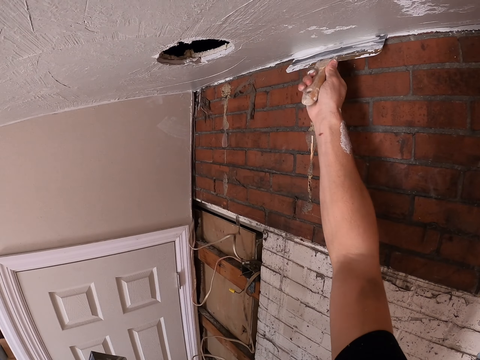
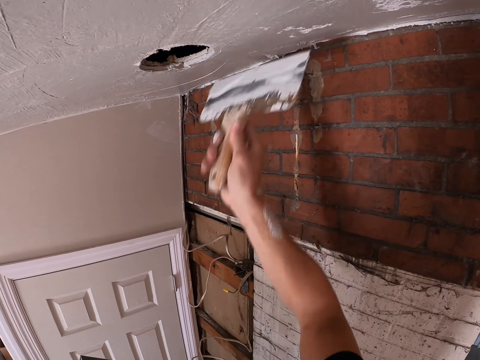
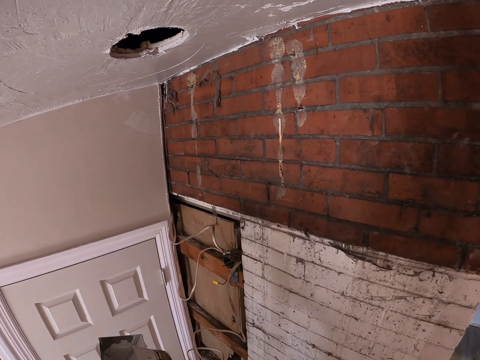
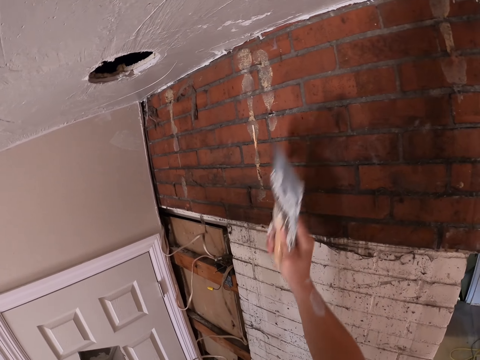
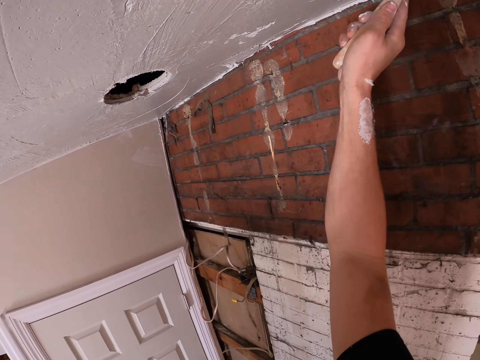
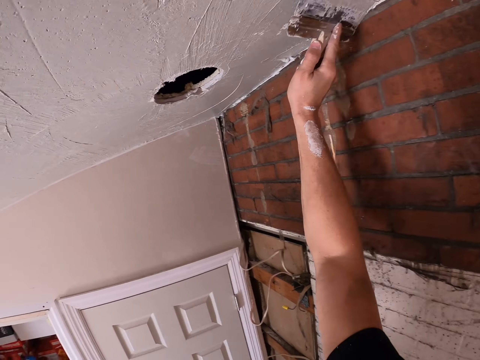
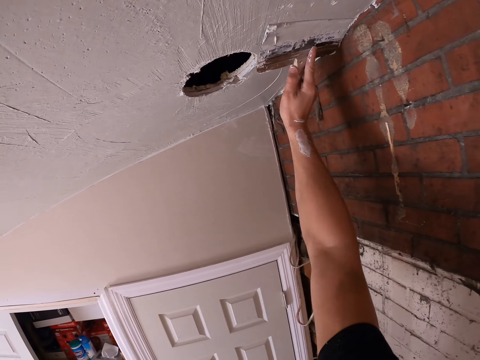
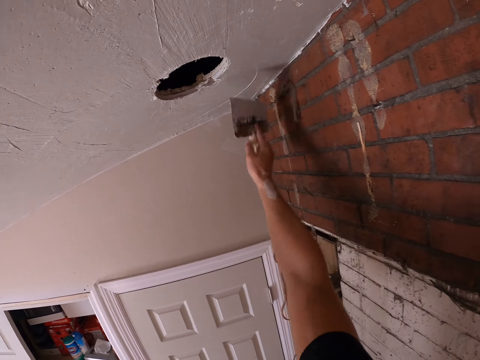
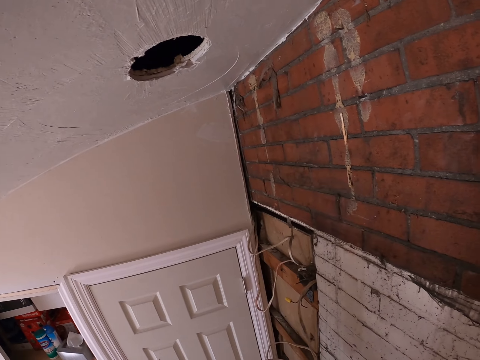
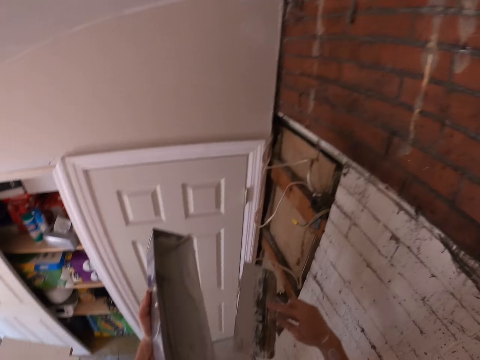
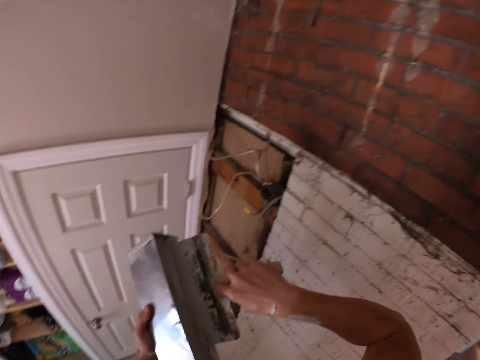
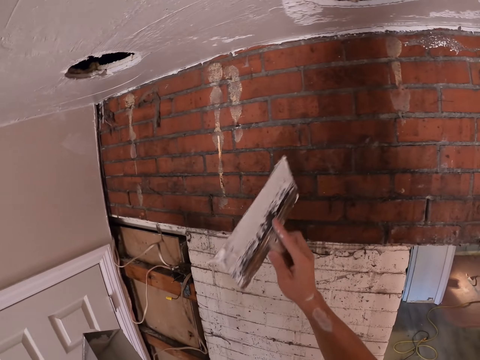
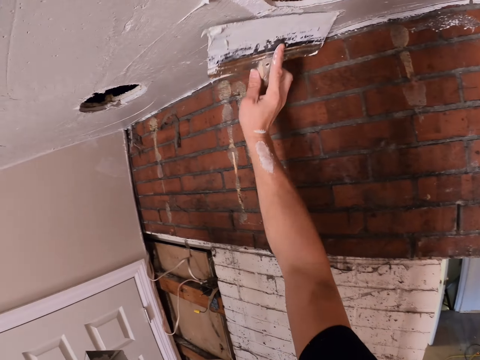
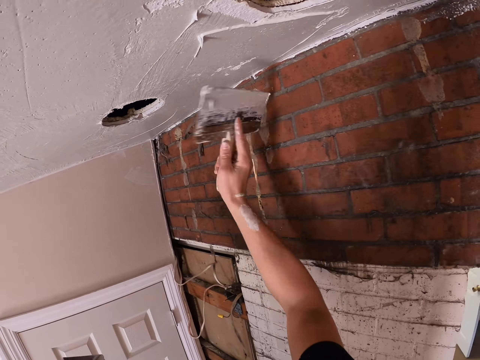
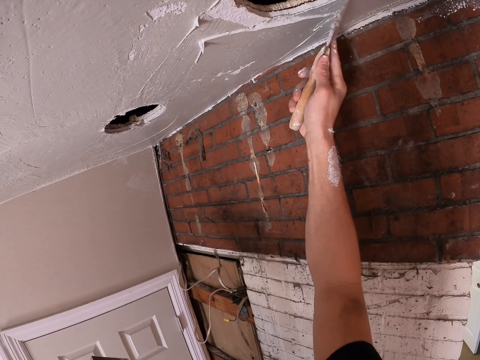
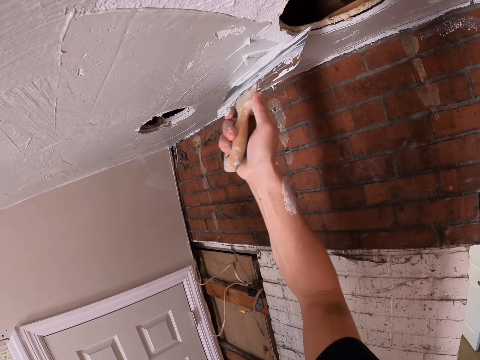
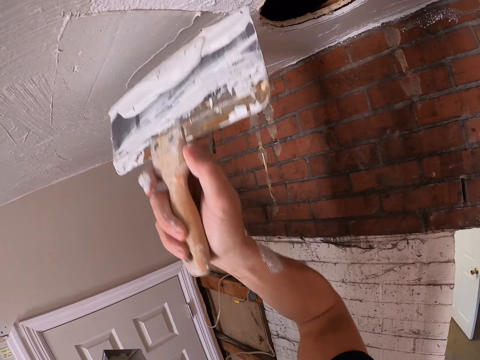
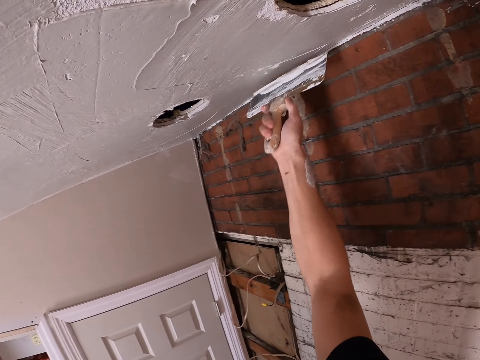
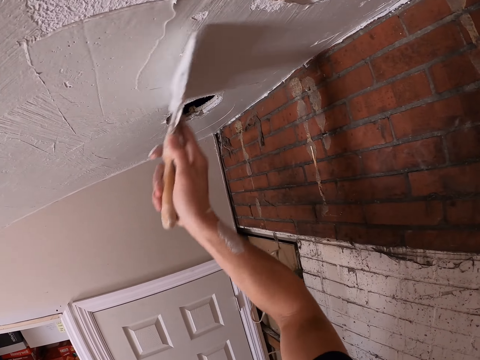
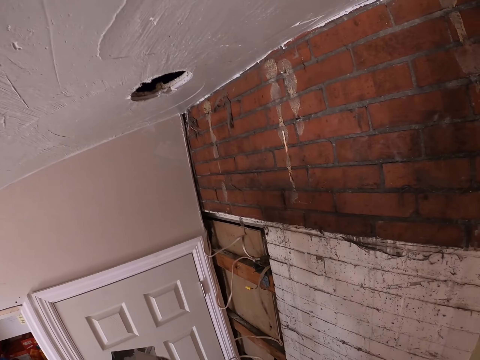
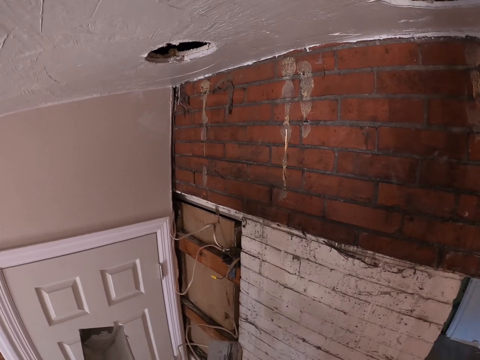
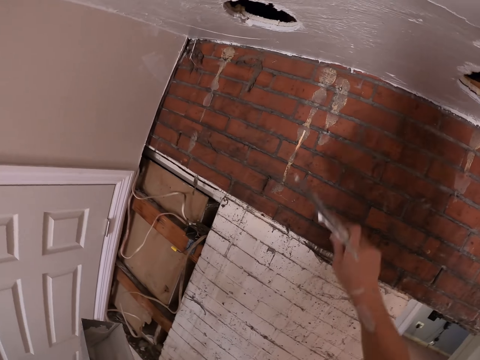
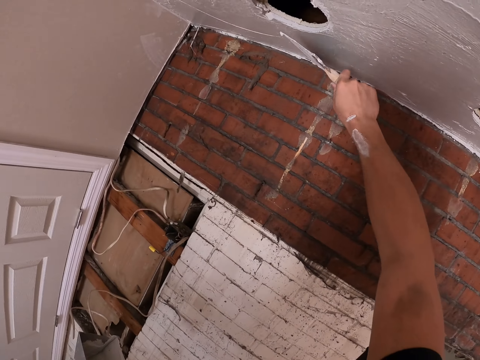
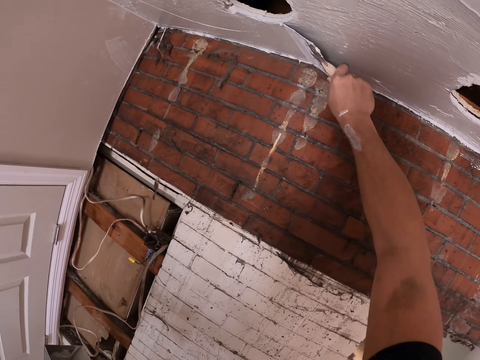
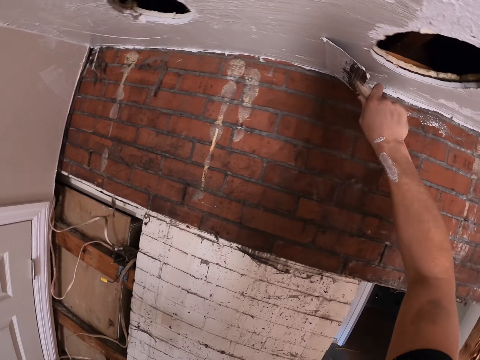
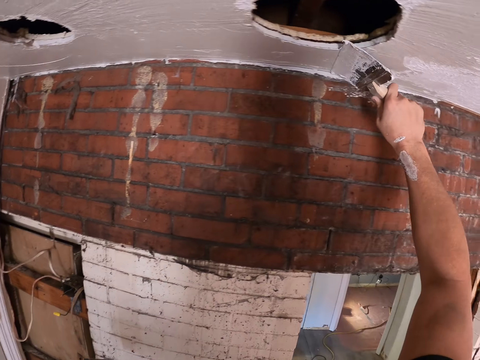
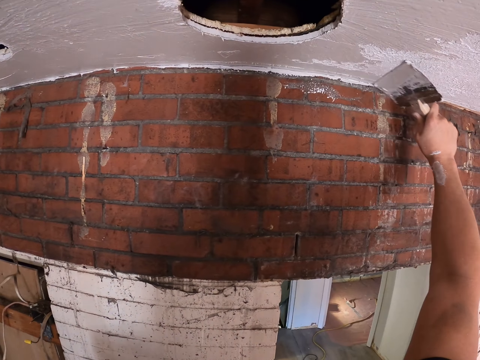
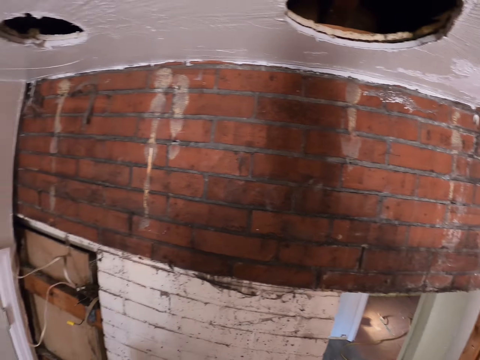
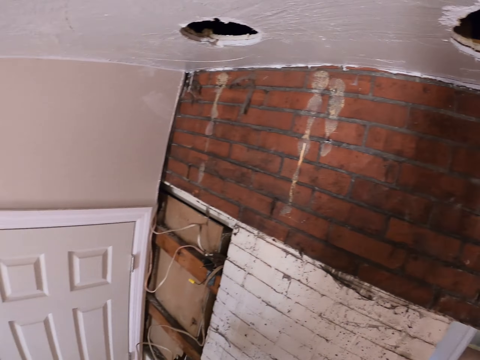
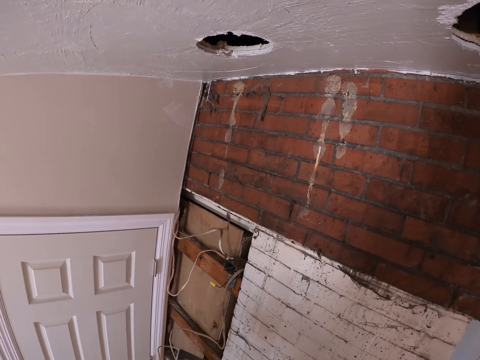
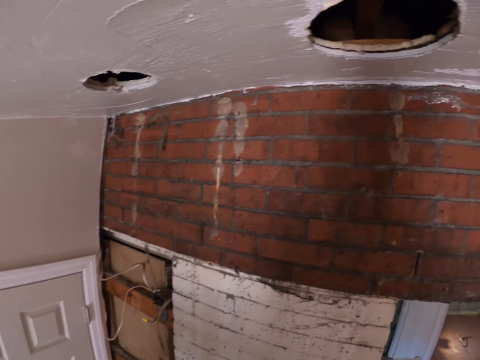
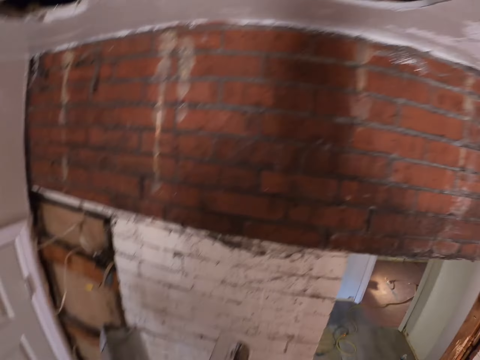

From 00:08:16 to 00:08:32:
The camera wearer removes the paint brush from the wall. They wipe the brush with a container. They paint the ceiling wall with a paint brush. They remove the paint brush from the wall. They stare at the container with paint. They pick the paint with the brush from the container. They stare around. They paint the ceiling wall with the paint brush. They remove the paint brush from the wall. They wipe the brush with the container. They paint the ceiling wall with the paint brush. They remove the paint brush from the wall. They stare around.

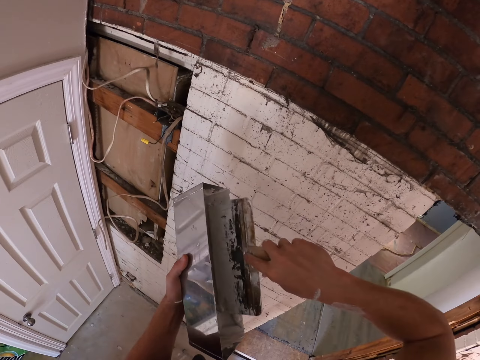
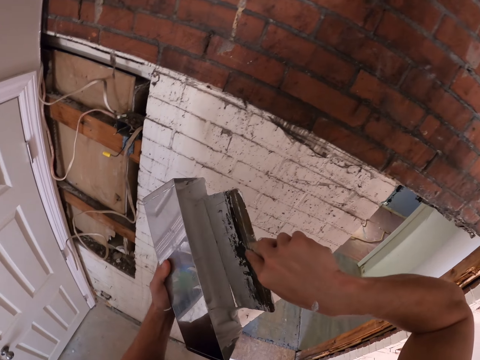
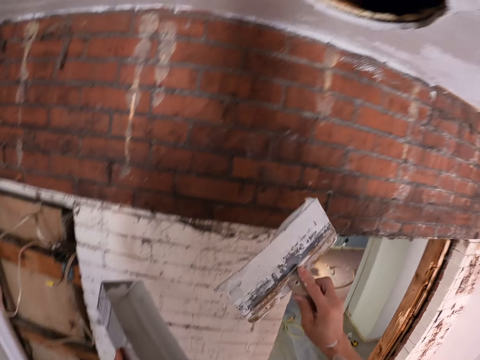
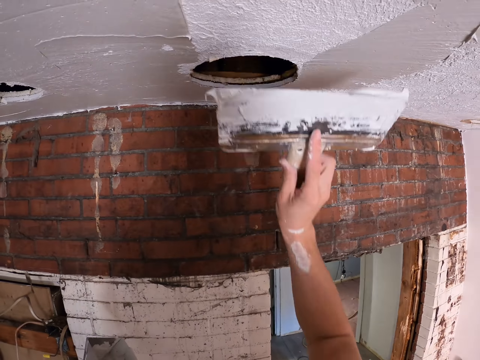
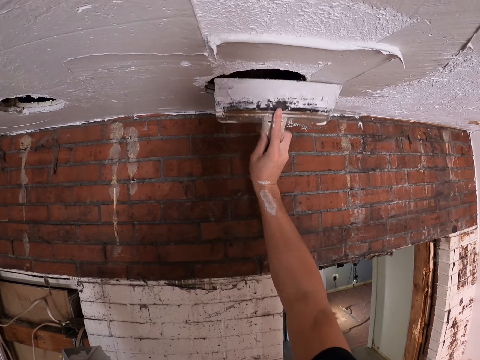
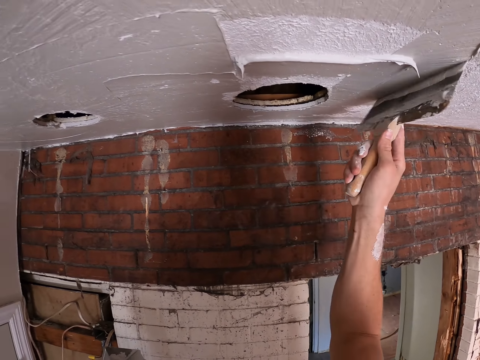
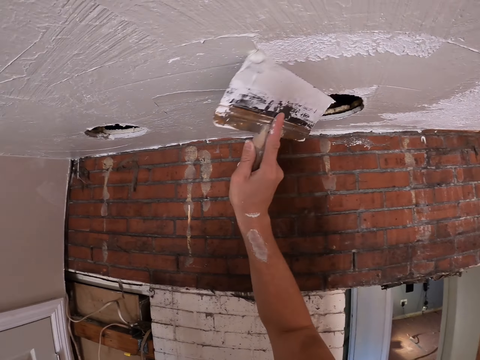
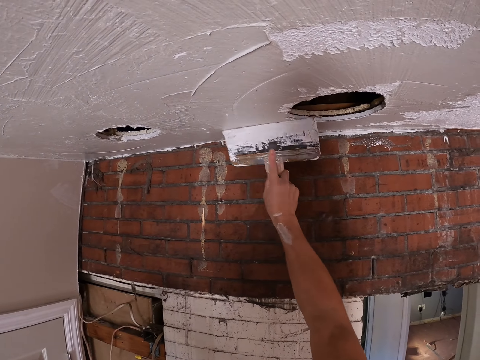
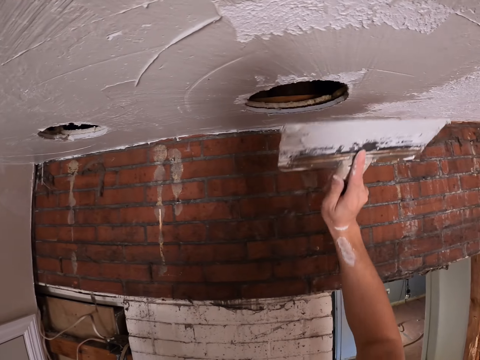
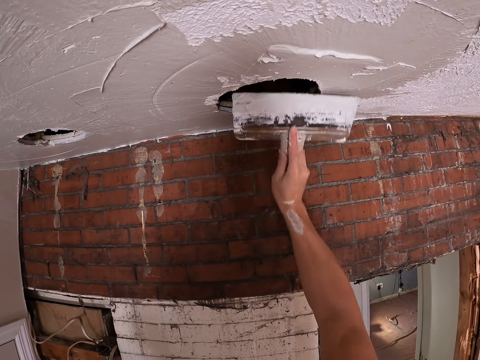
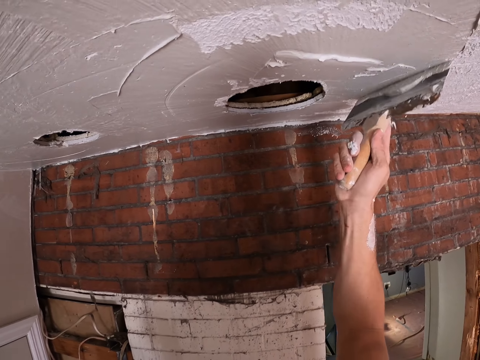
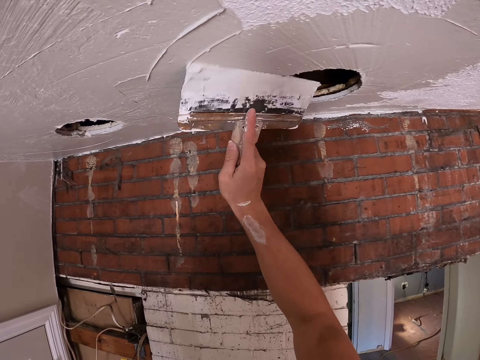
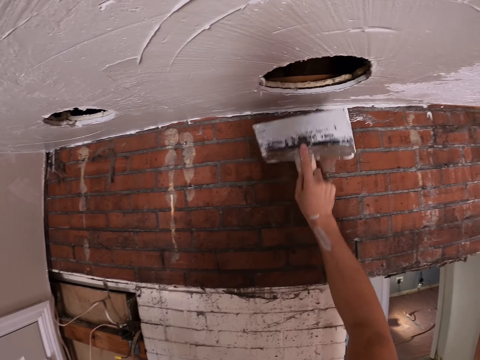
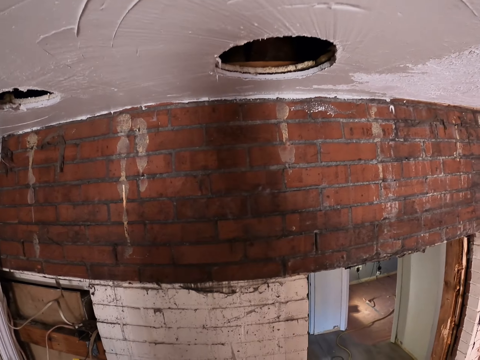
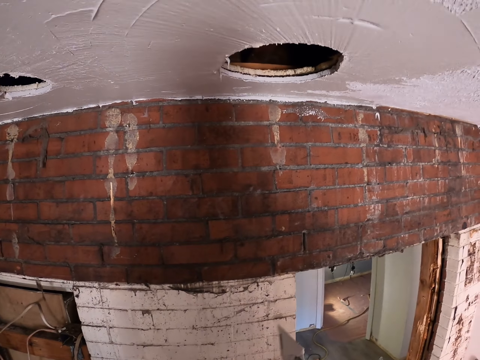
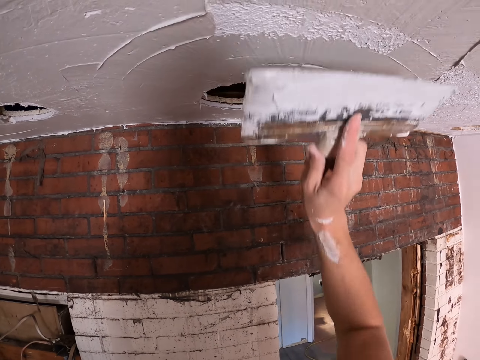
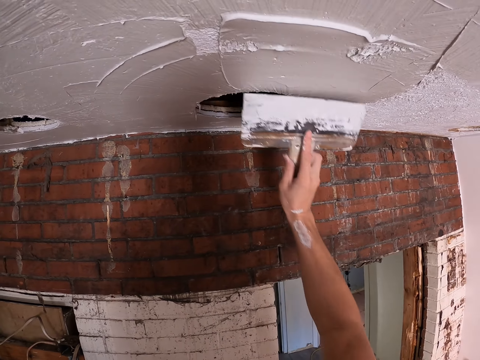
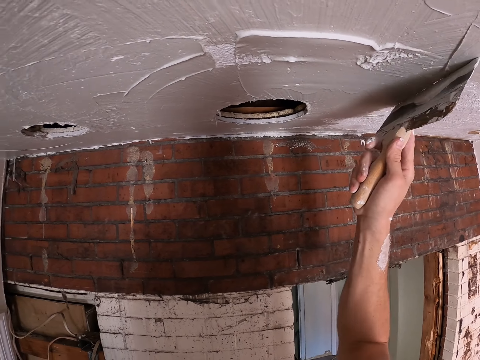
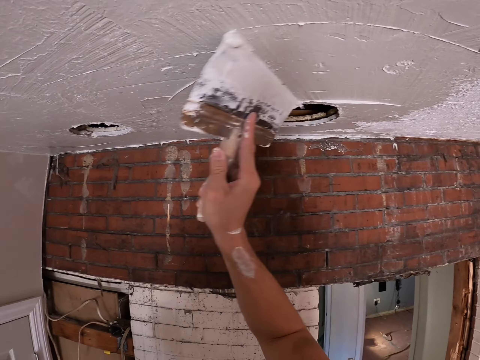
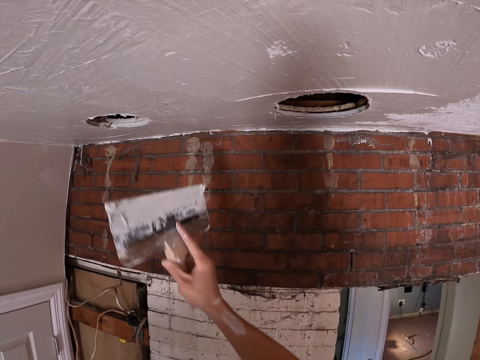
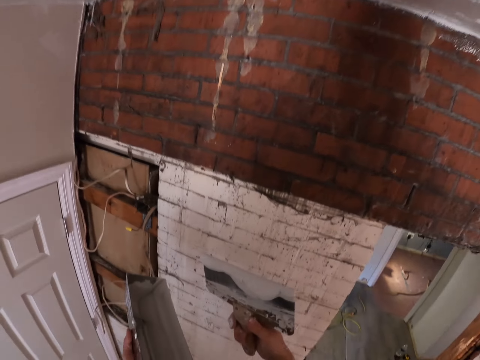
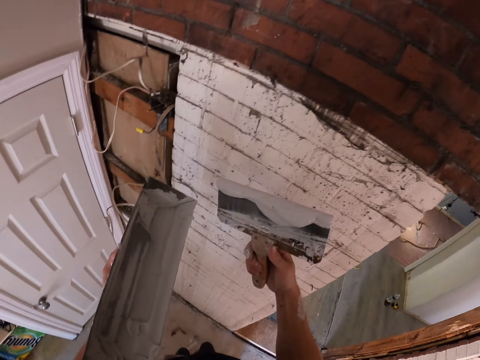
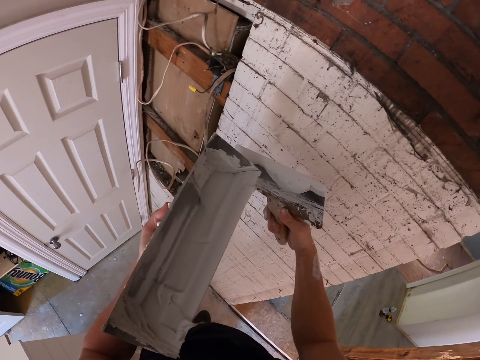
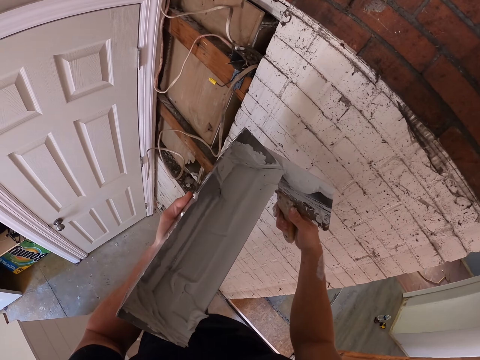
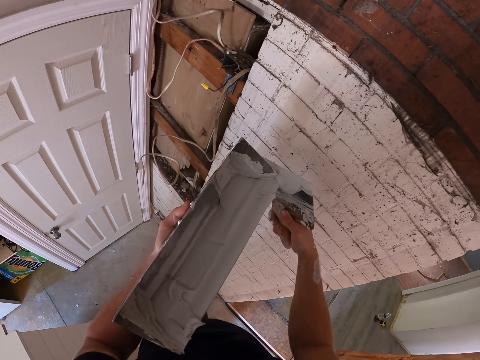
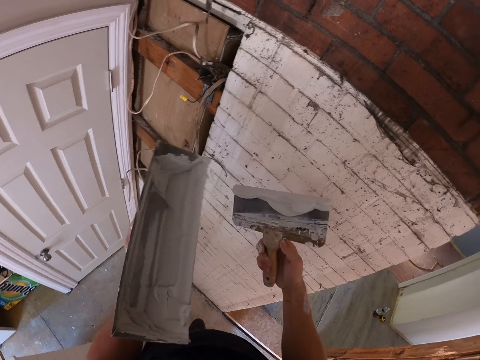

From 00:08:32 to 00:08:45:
The camera wearer picks the paint with a brush from the container. They paint the ceiling wall with a paint brush. They remove the paint brush from the wall. They paint the ceiling wall with the paint brush. They remove the paint brush from the wall. They stare at the container and the paint brush. They remove something from the paint on the brush with the container in the left hand.
